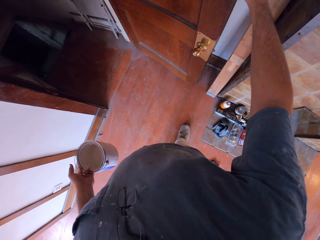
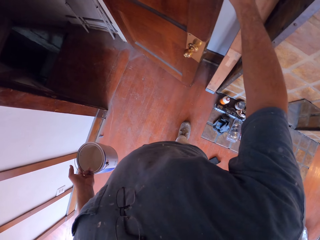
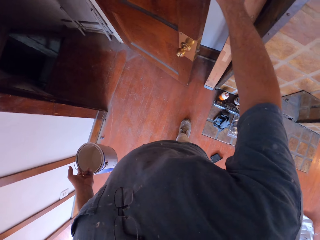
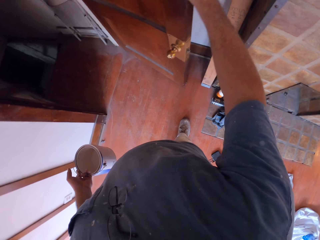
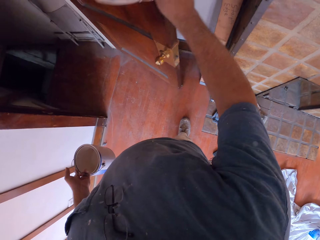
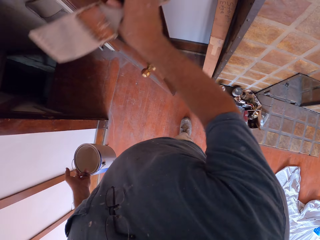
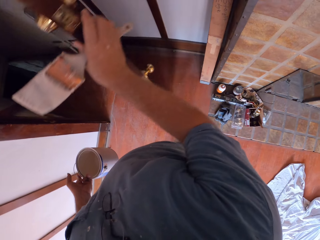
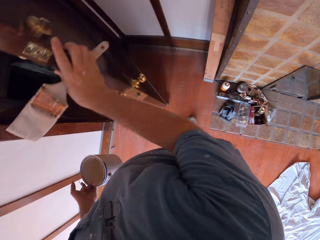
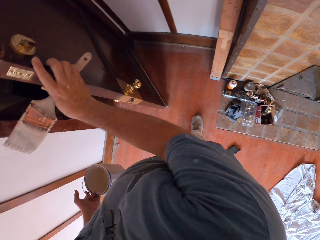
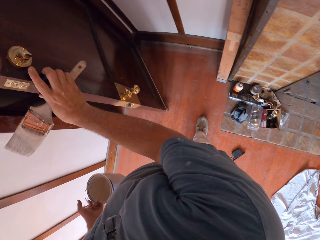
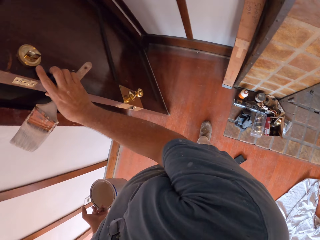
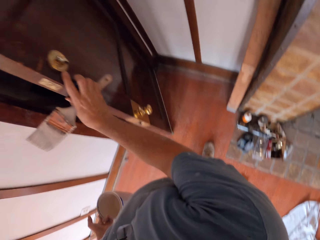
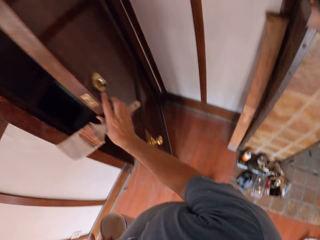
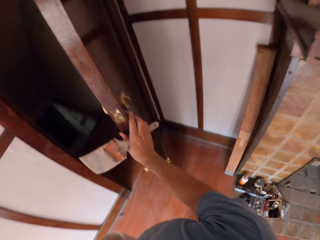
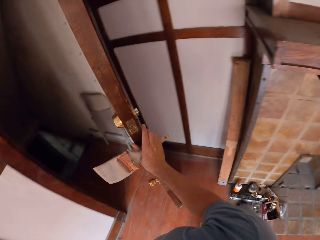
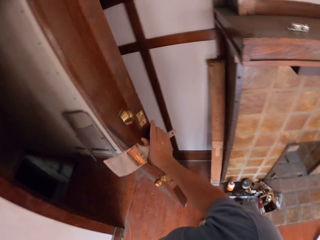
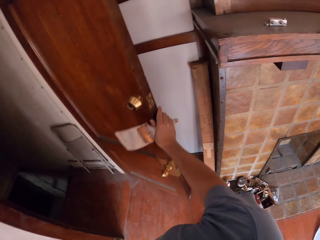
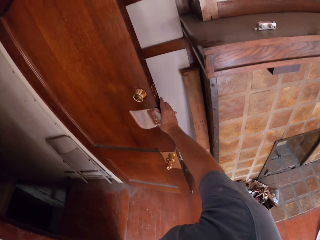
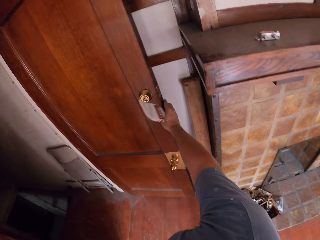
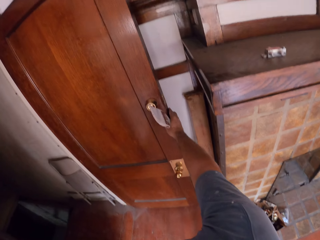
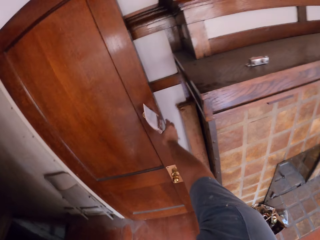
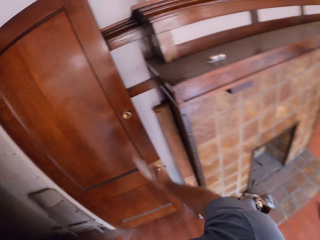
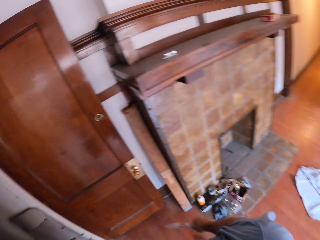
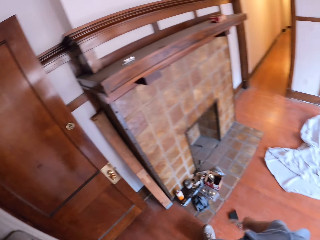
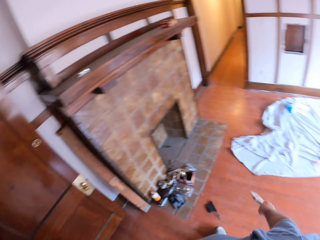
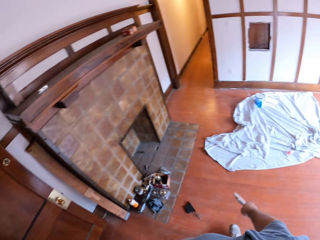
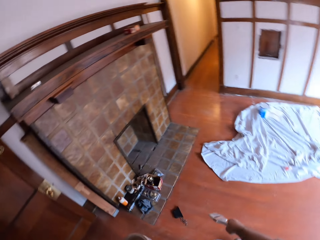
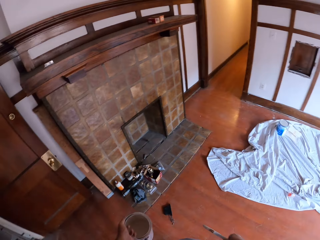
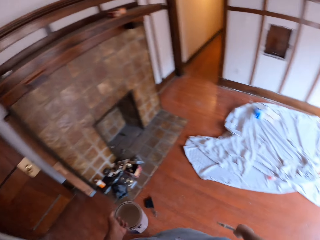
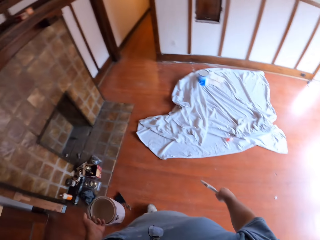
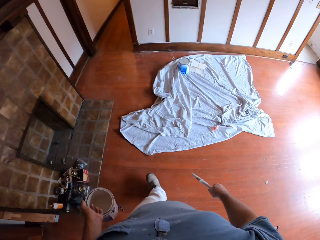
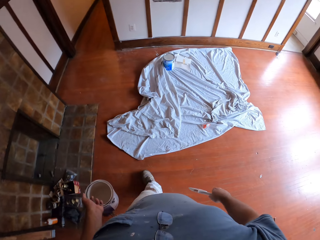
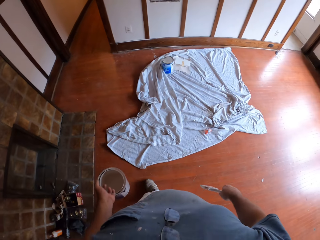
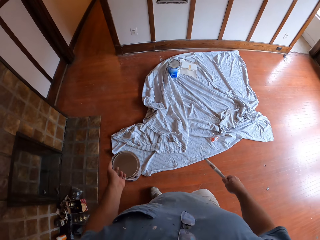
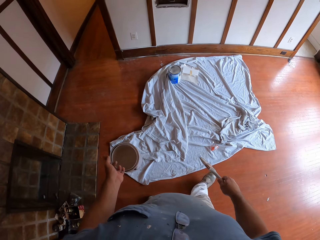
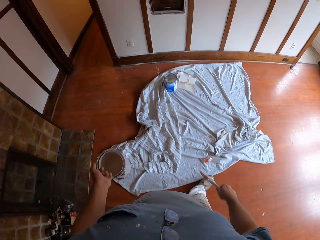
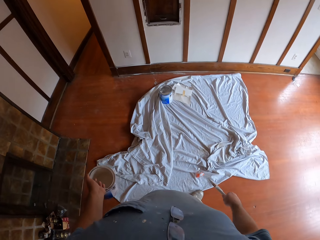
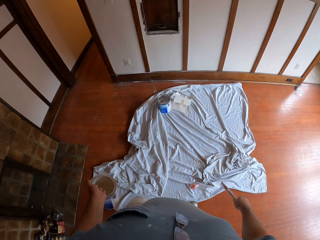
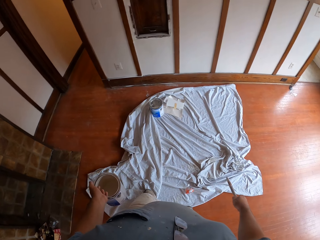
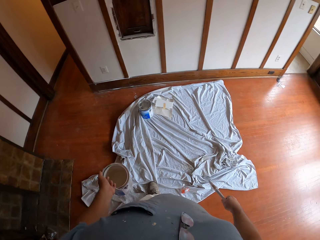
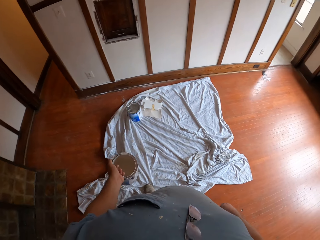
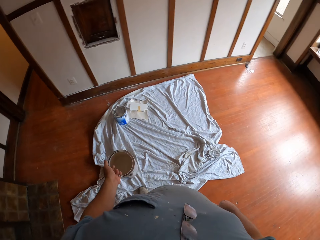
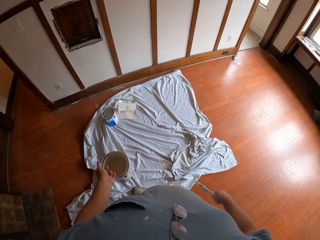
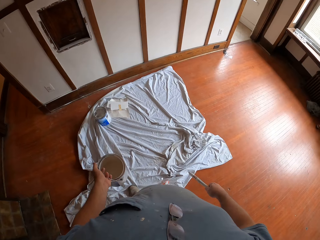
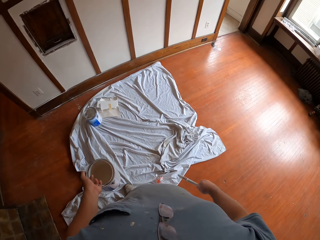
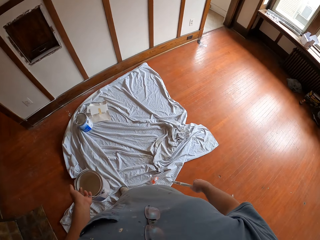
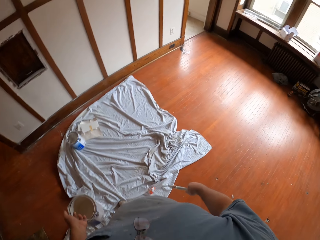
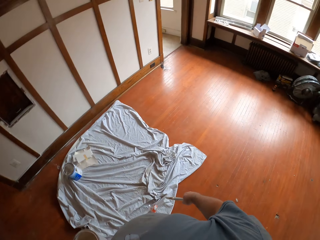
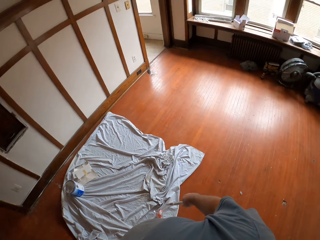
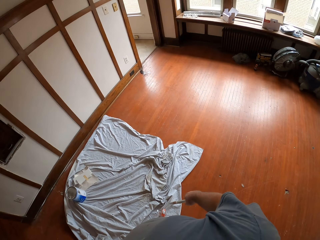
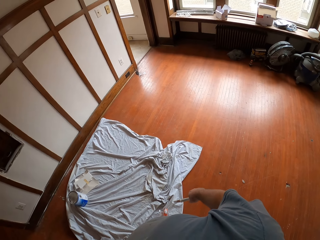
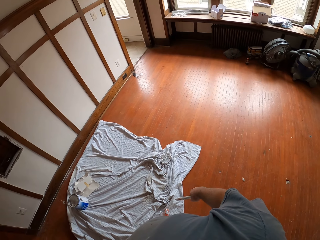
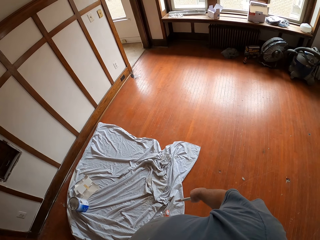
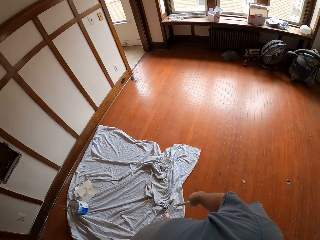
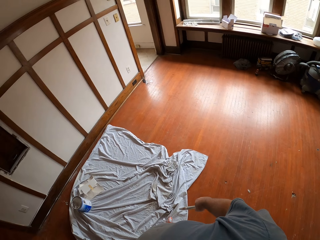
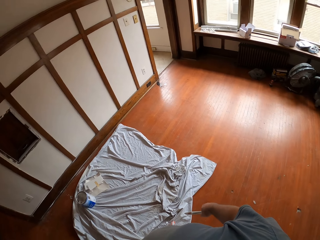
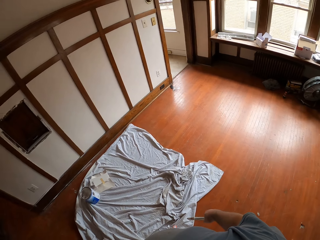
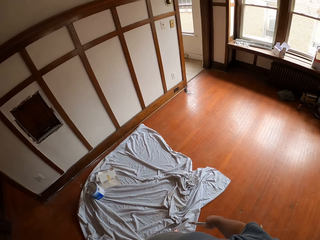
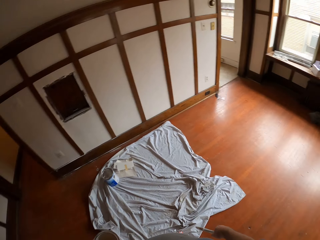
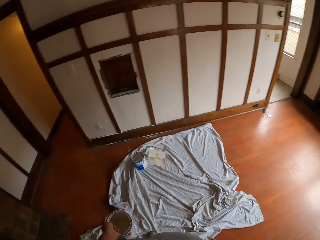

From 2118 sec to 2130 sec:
The camera wearer pulls a door. They push the door. They turn around. They walk to the front of a fireplace in the room. They turn around in the room. They look around the room.

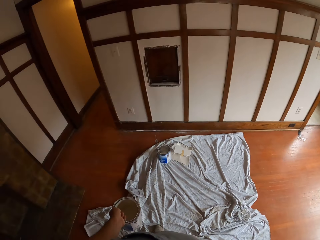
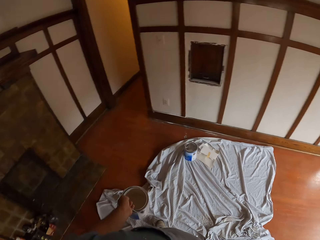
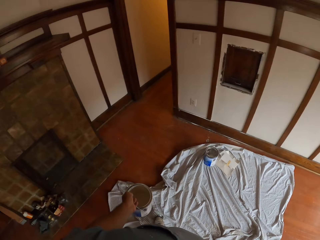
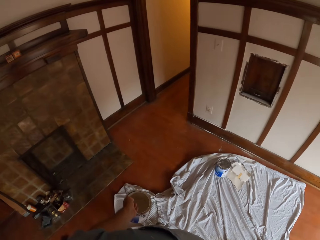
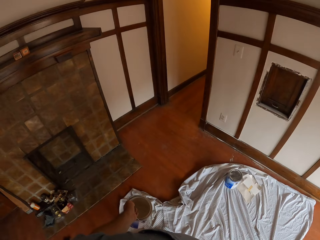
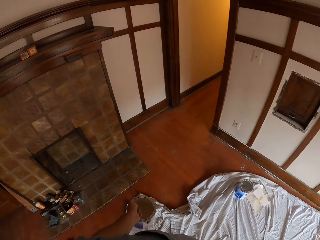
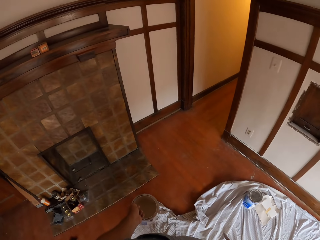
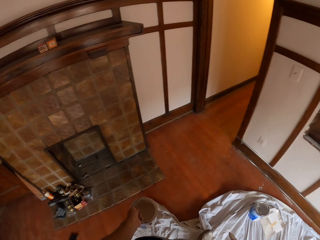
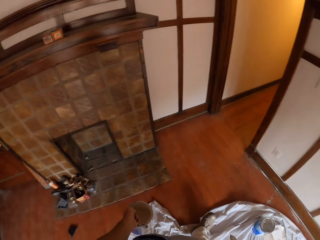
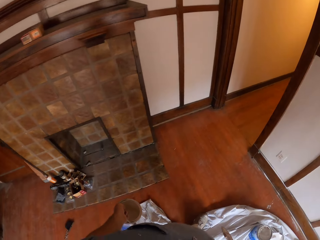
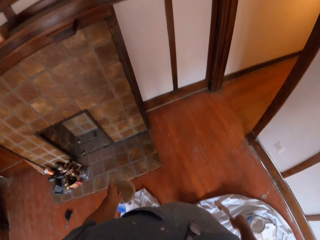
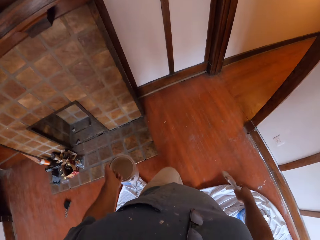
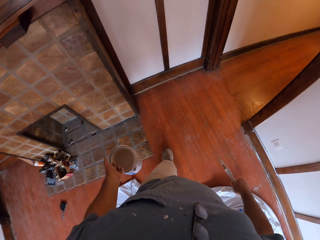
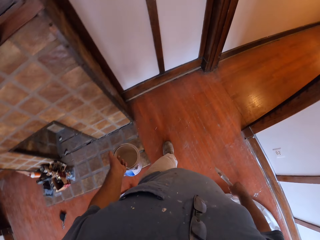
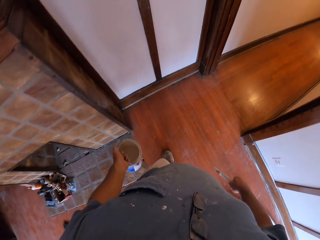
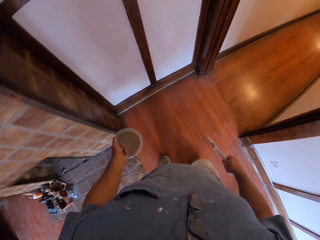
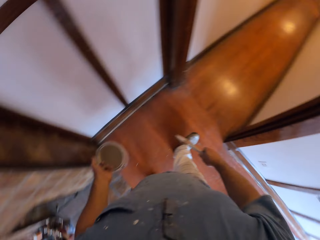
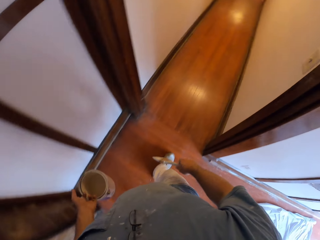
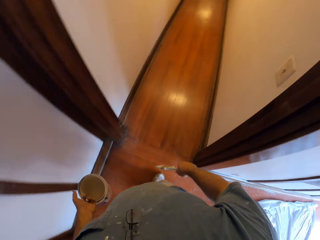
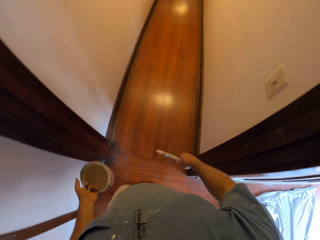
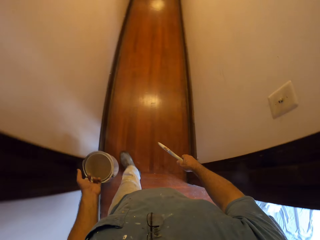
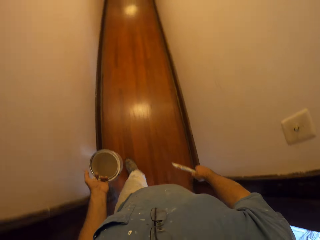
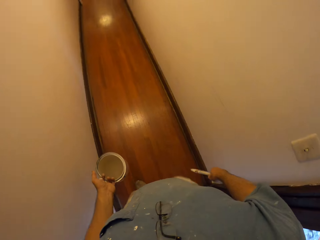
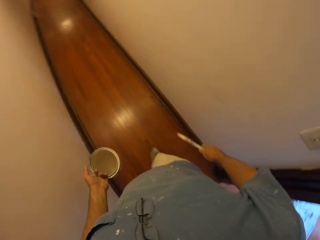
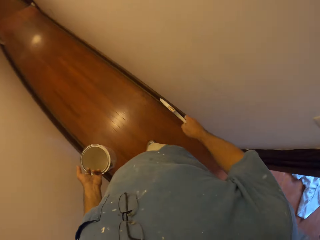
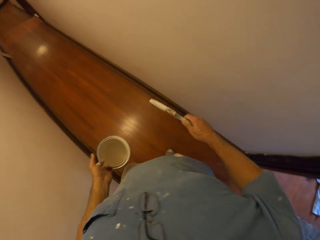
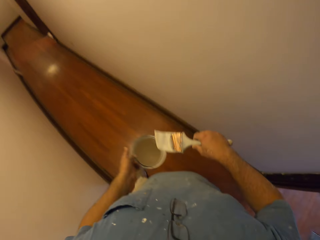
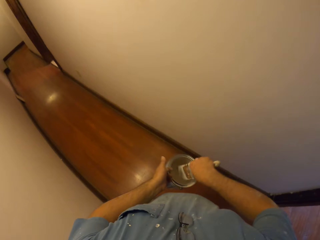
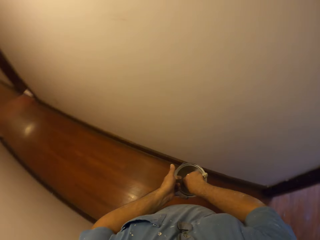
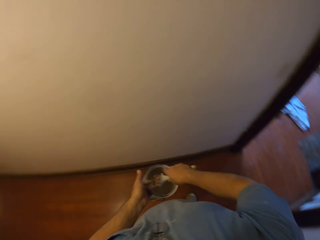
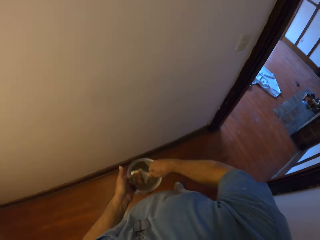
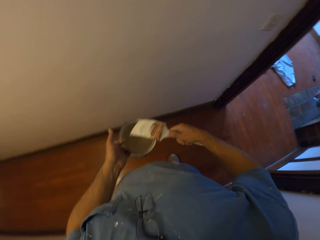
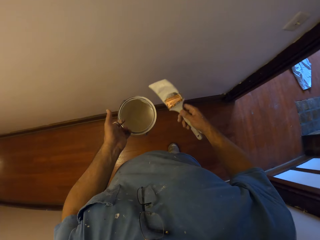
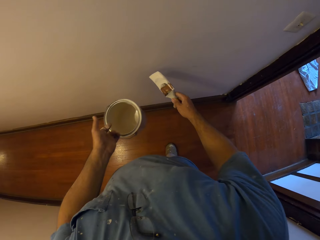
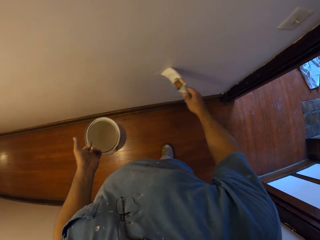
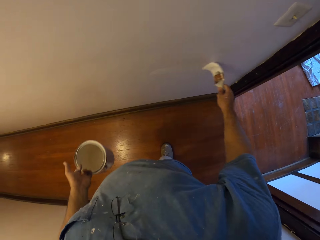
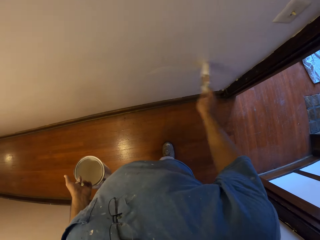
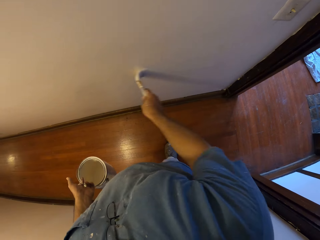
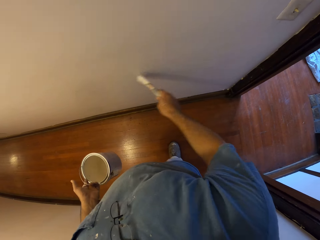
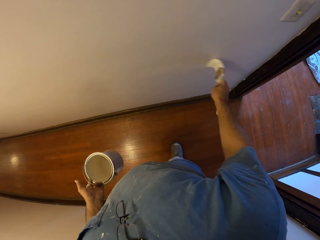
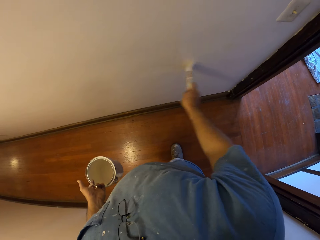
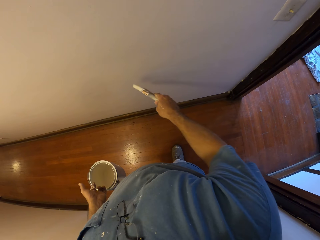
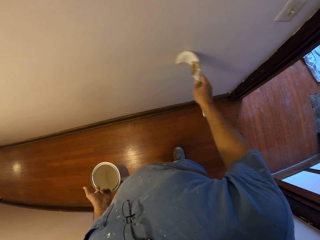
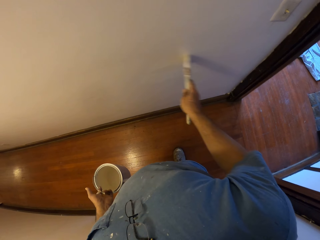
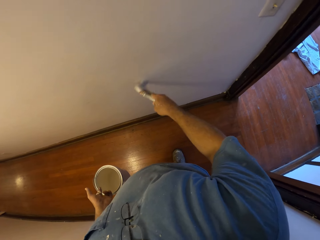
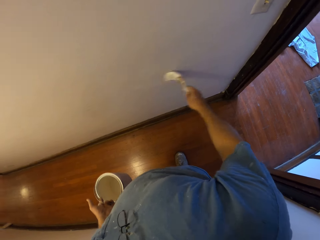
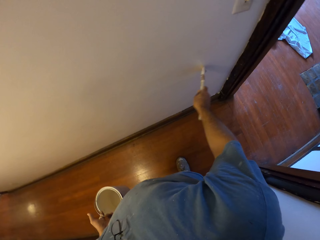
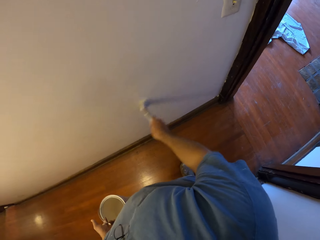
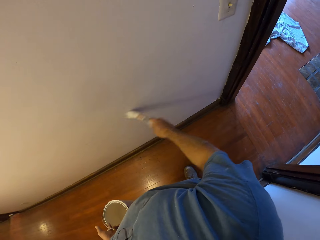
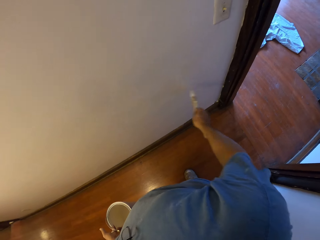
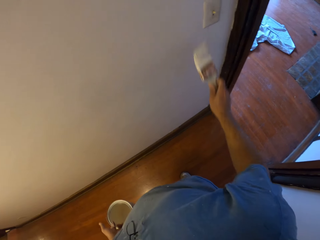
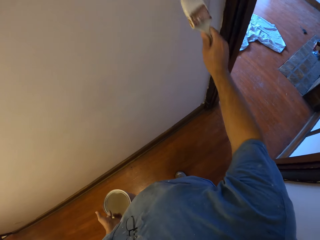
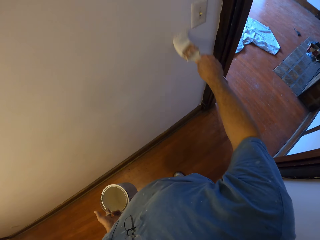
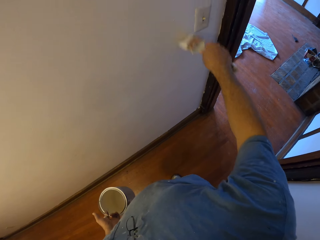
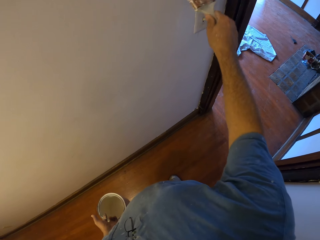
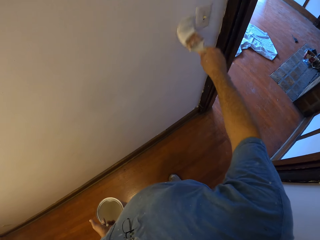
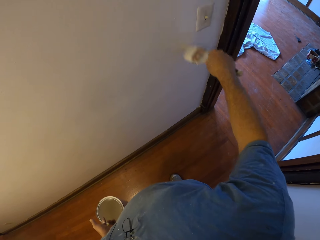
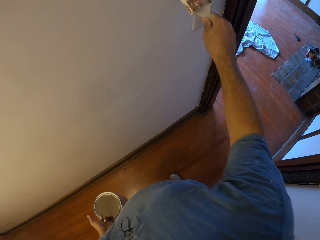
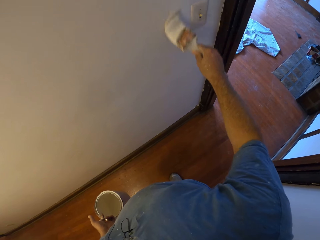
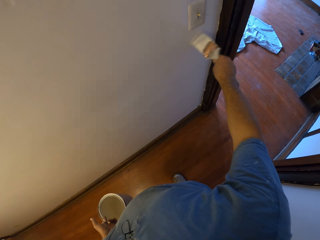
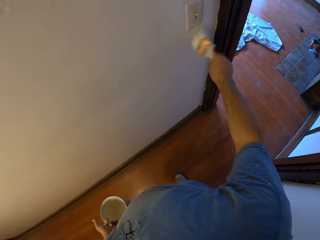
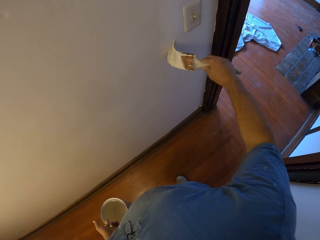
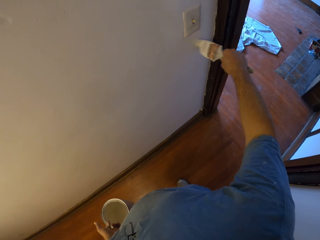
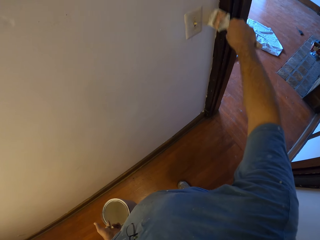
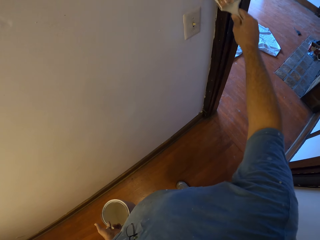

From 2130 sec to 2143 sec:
The camera wearer walks out of the room to a corridor. They dip a brush in paint. They paint the right wall on the corridor. They paint again.
